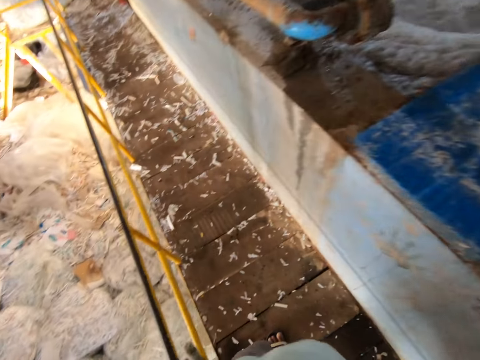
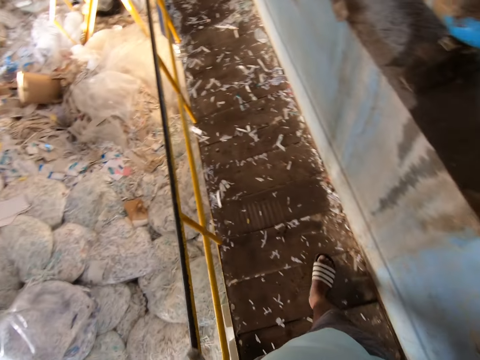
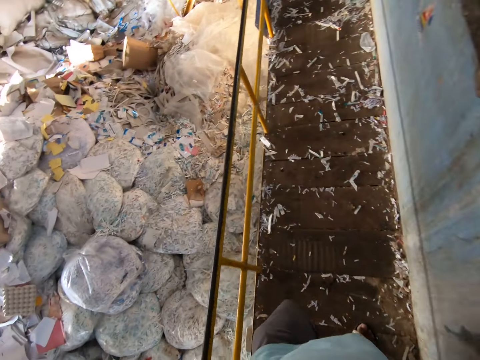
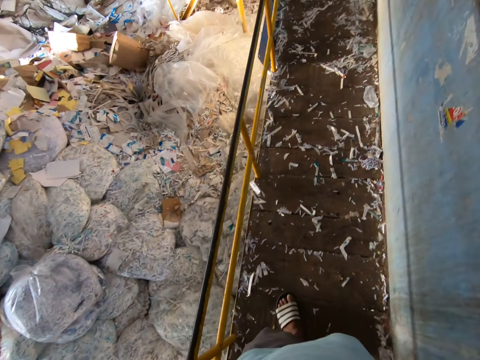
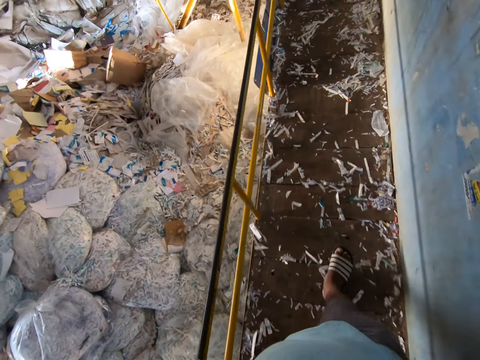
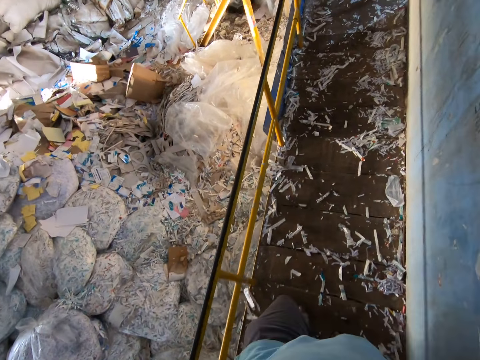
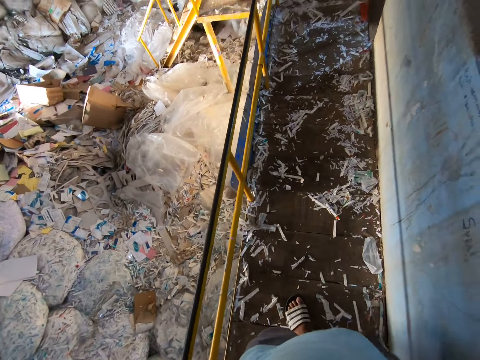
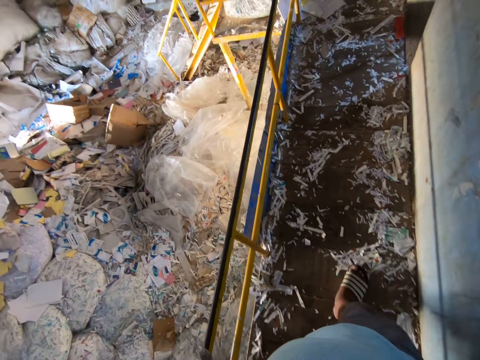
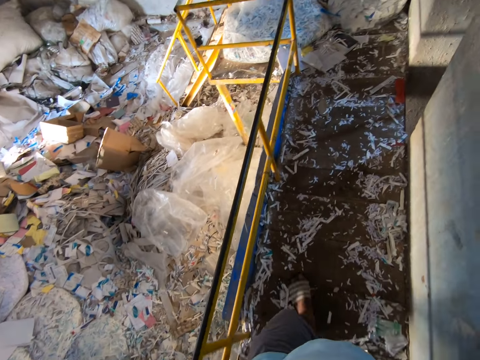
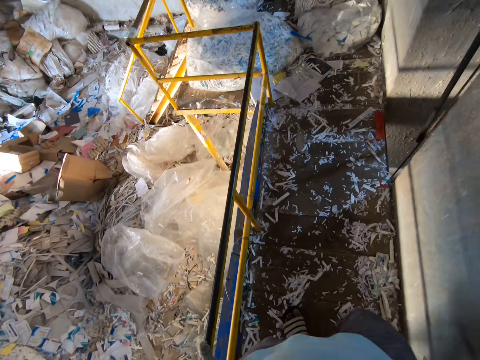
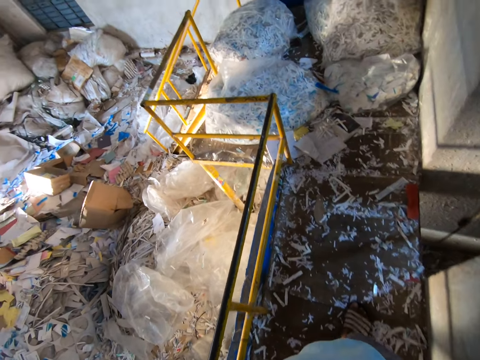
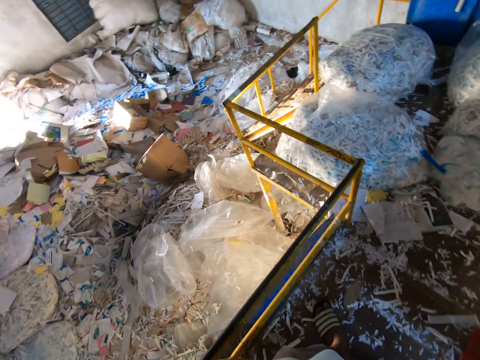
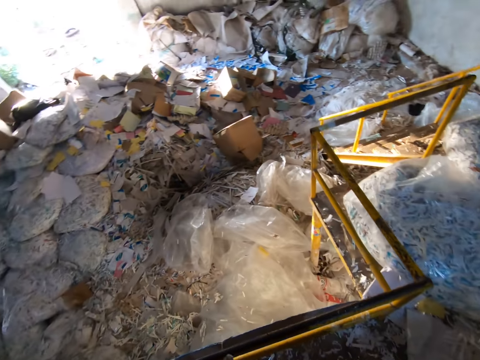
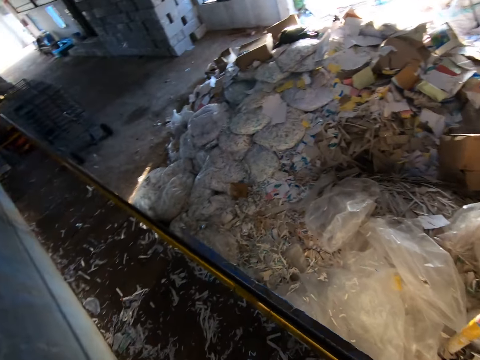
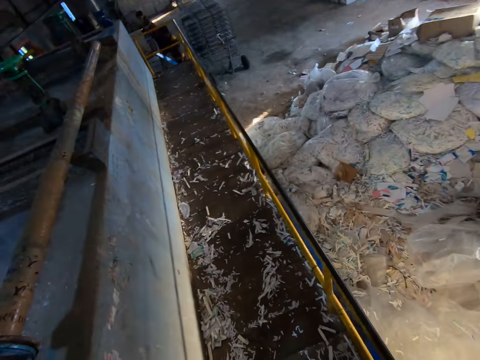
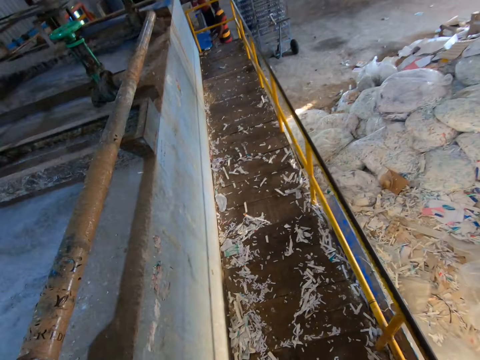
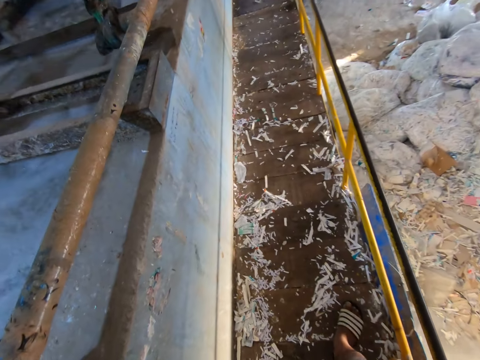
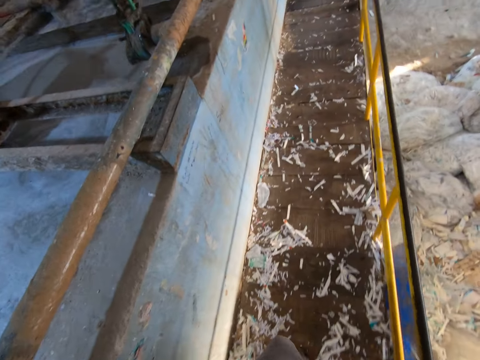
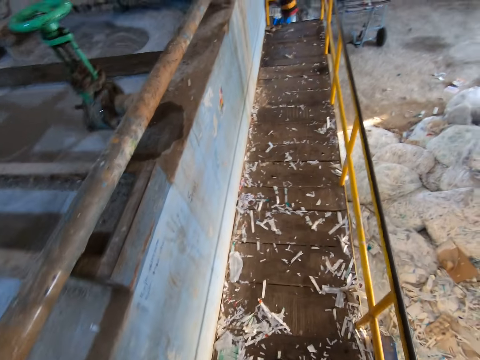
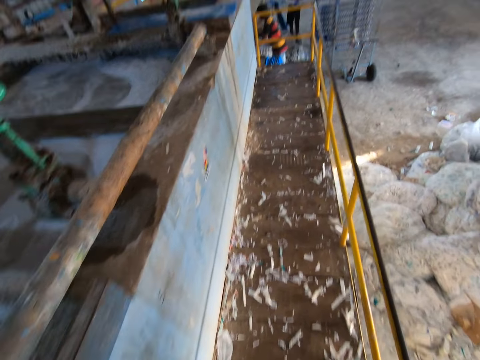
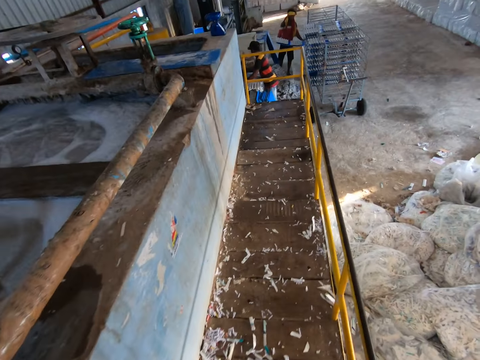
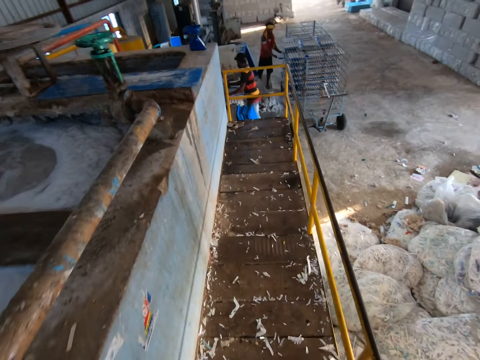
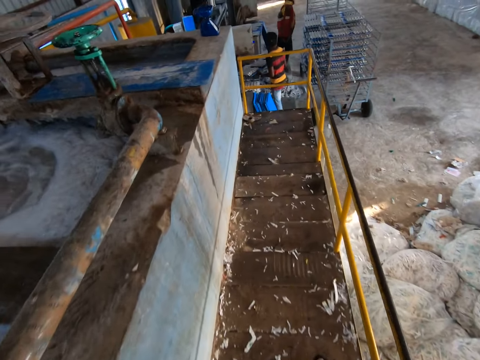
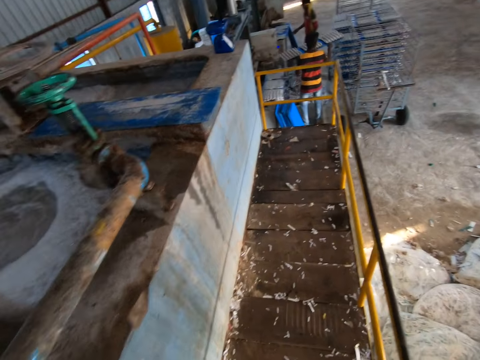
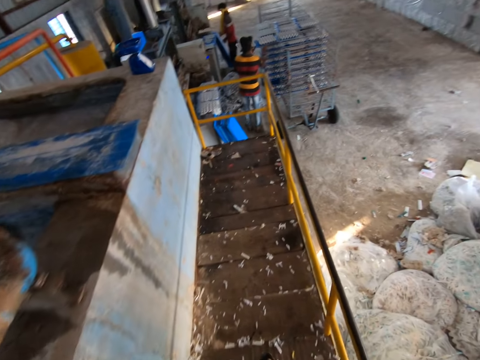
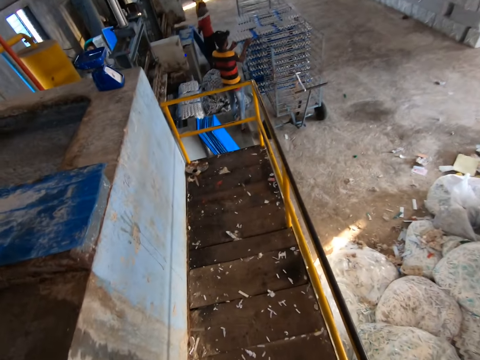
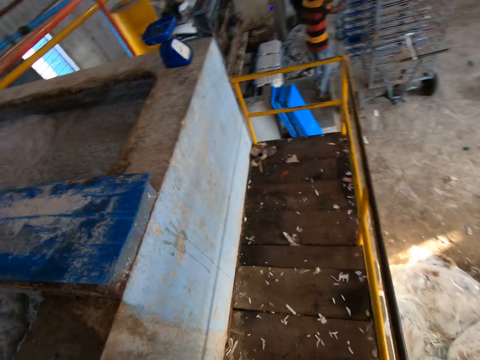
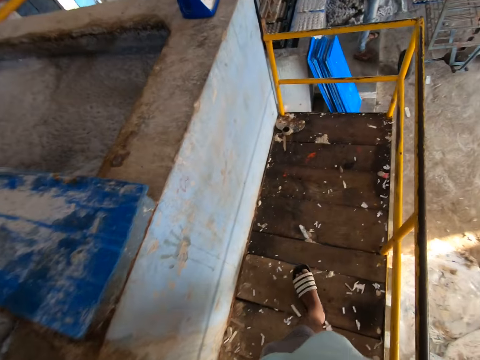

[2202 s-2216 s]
The camera wearer walks around. A man places crates of eggs on a shelf with both hands.

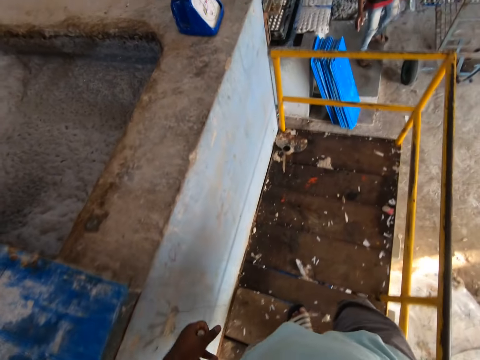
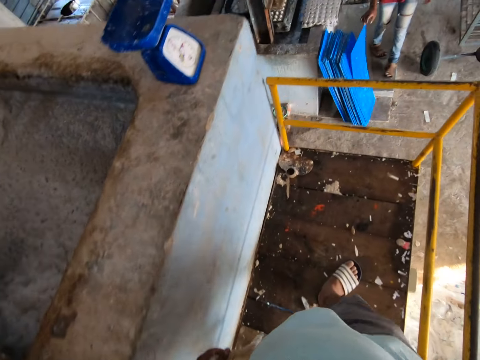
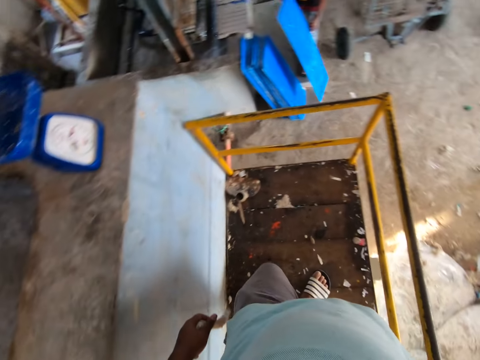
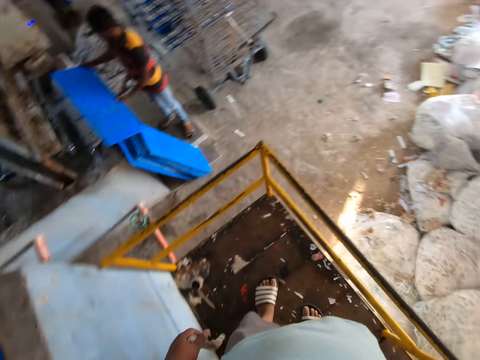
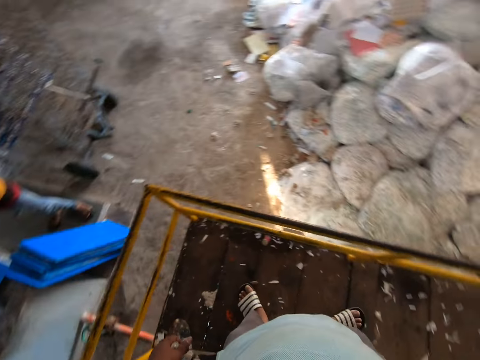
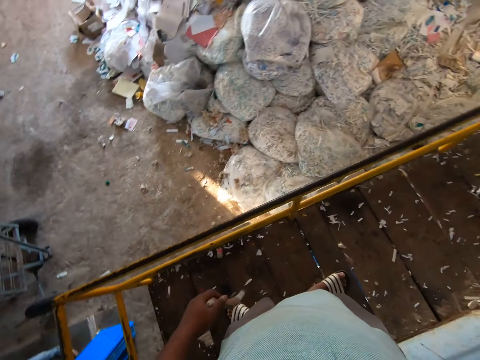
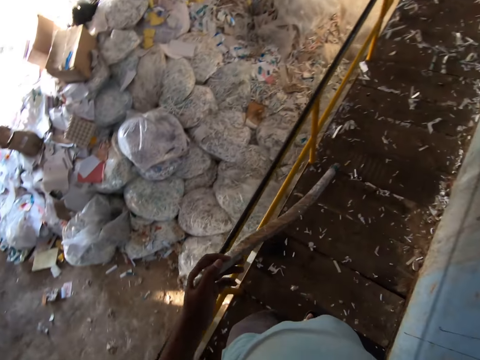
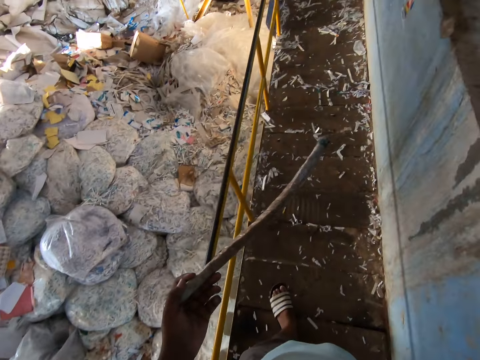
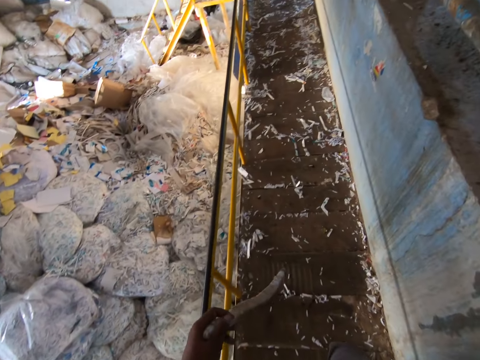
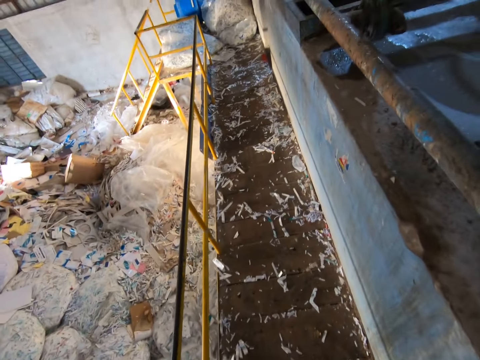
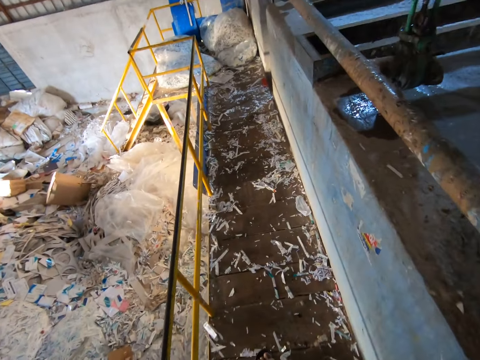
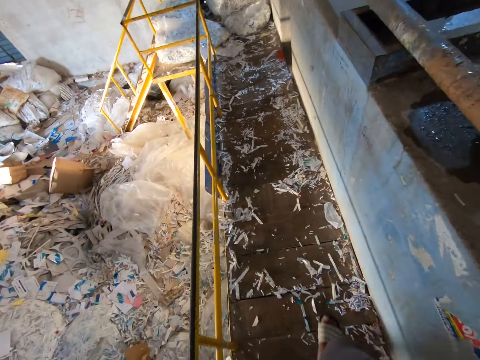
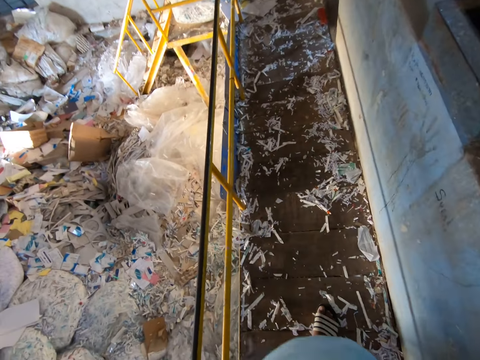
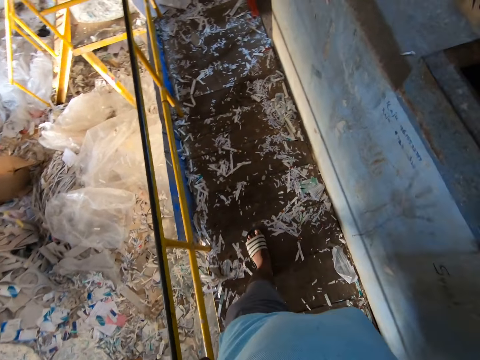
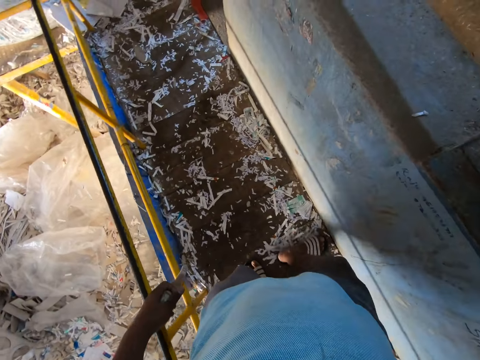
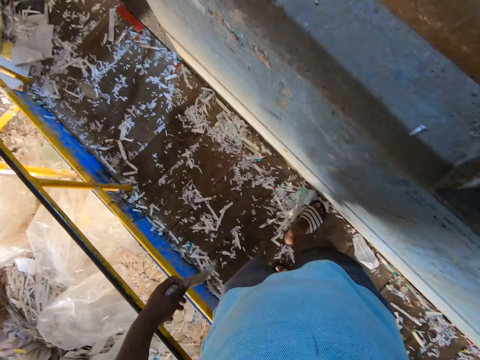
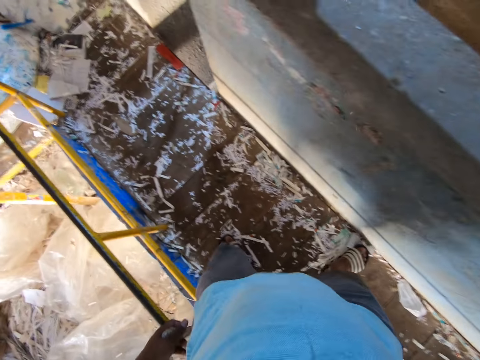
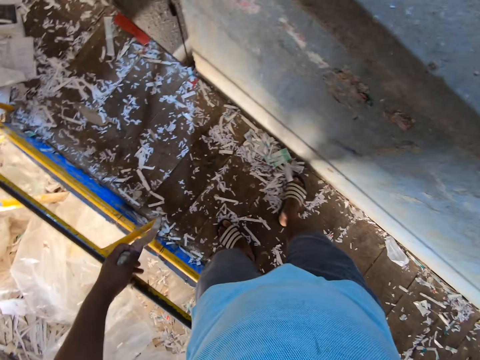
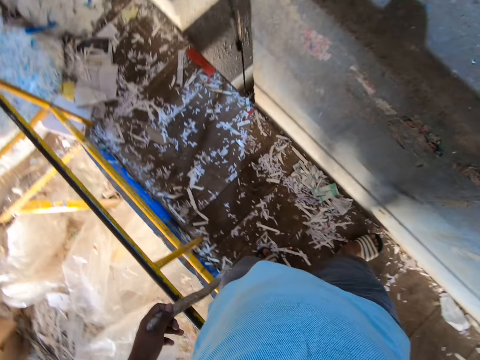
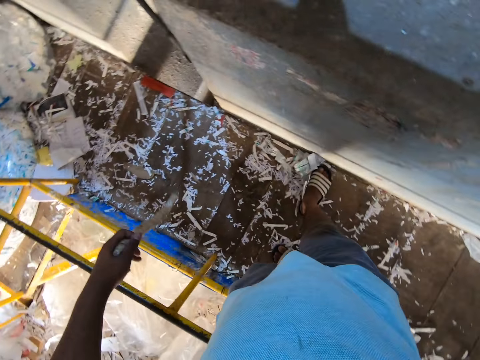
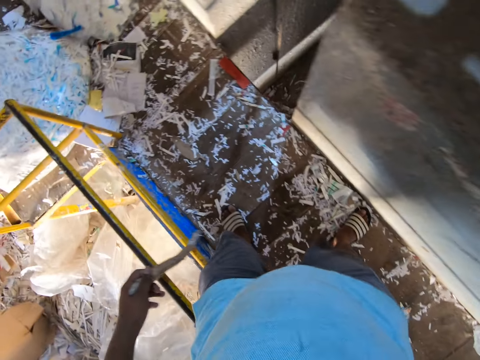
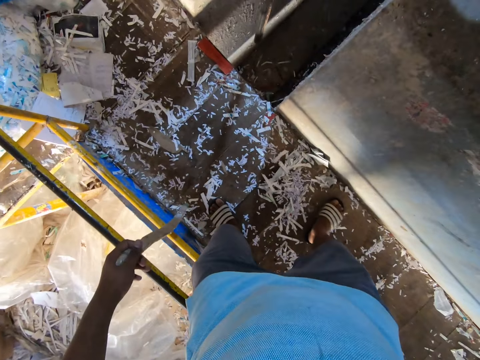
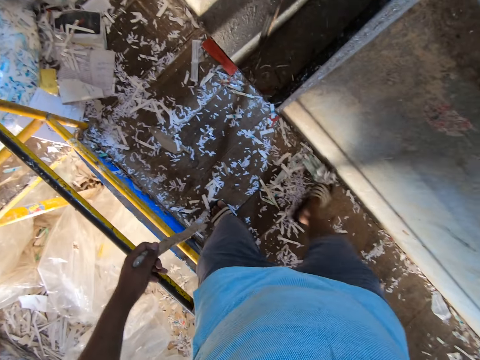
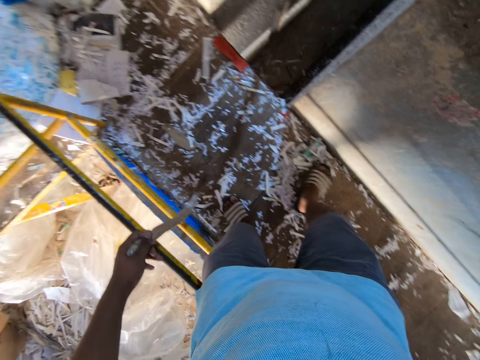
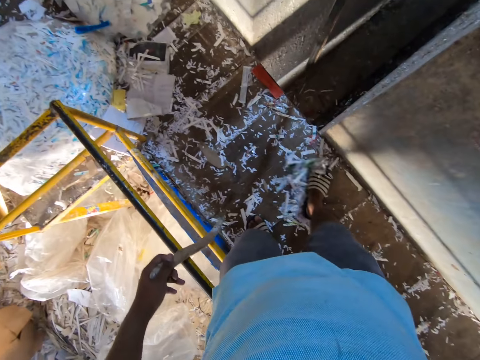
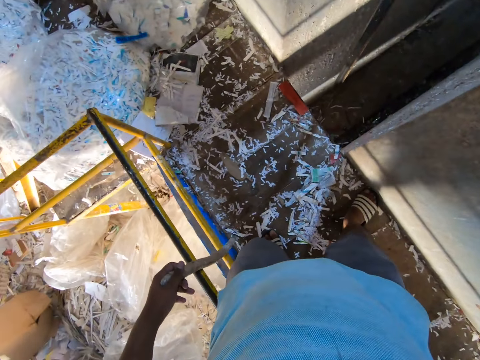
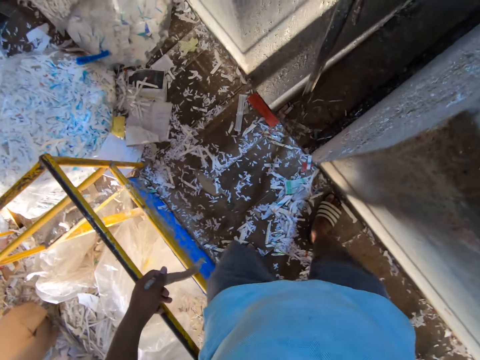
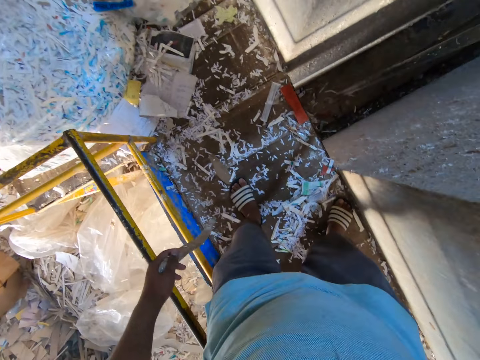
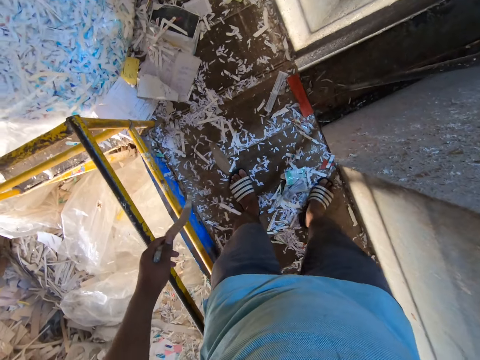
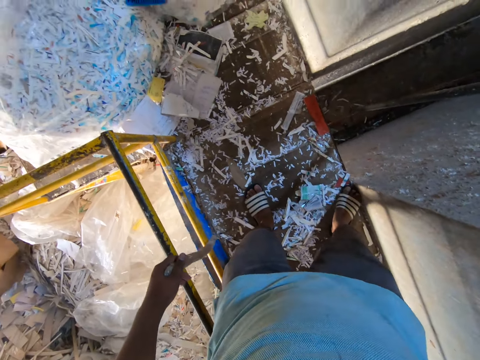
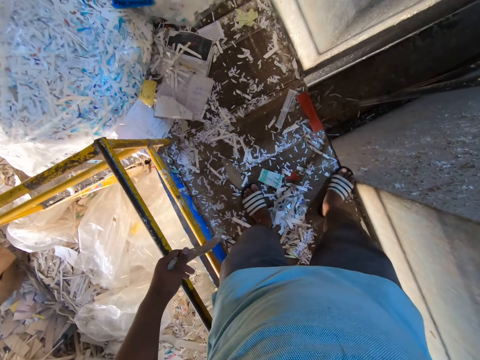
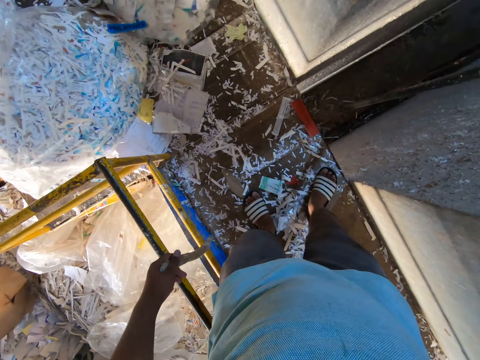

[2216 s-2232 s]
The man grabs a blue board from the ground with his right hand. The man places the blue board in his hands on a table. The camera wearer gesticulates with the stick in his left hand. He moves the debris on the ground with his right leg.
